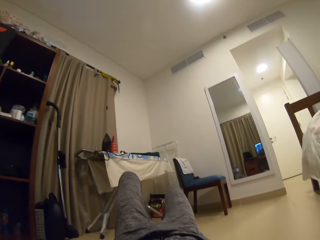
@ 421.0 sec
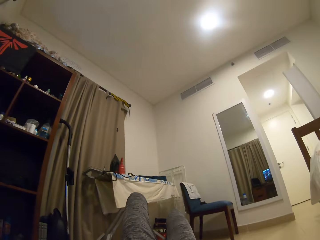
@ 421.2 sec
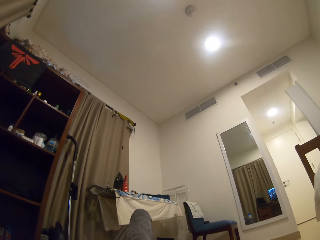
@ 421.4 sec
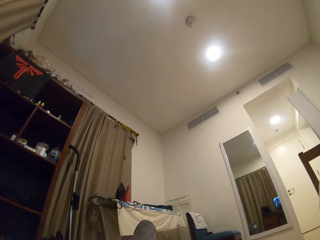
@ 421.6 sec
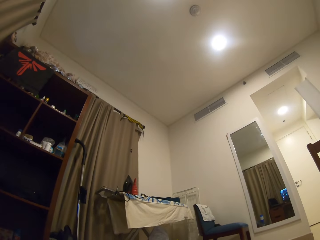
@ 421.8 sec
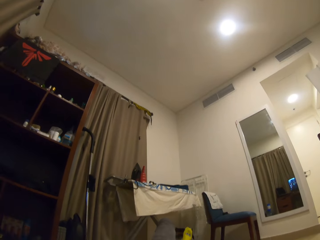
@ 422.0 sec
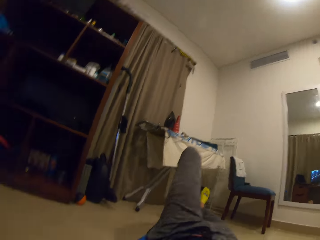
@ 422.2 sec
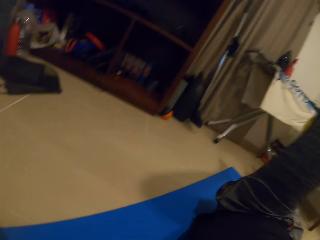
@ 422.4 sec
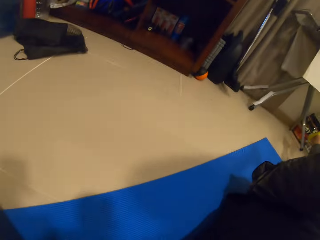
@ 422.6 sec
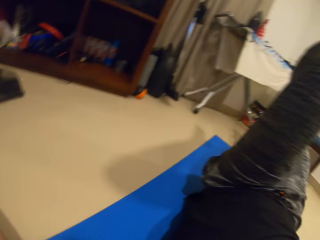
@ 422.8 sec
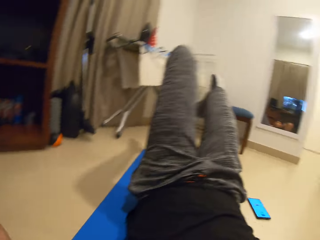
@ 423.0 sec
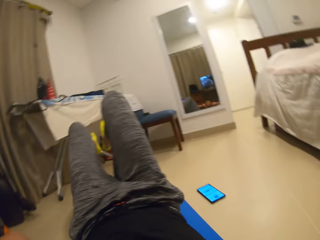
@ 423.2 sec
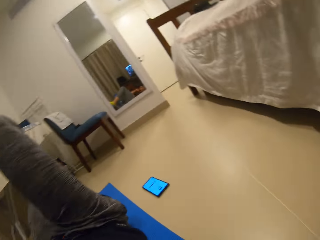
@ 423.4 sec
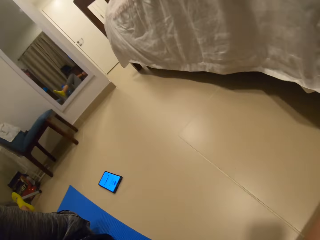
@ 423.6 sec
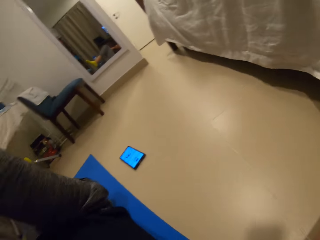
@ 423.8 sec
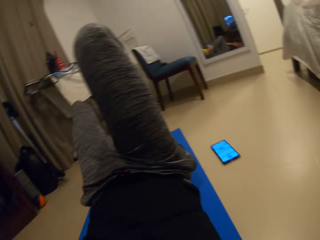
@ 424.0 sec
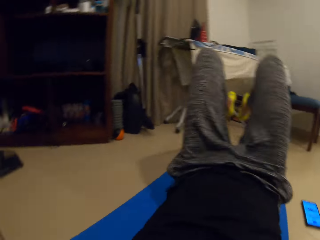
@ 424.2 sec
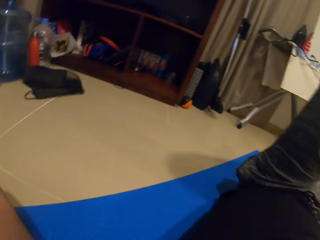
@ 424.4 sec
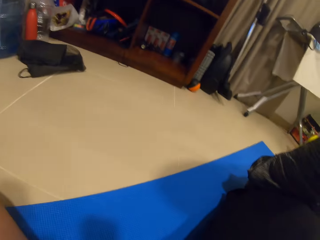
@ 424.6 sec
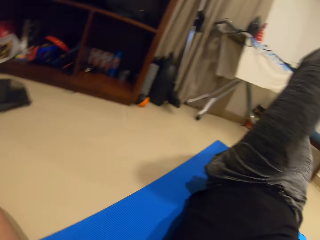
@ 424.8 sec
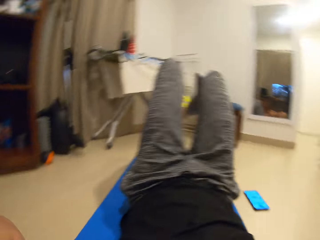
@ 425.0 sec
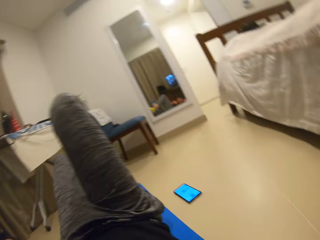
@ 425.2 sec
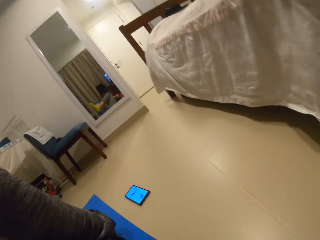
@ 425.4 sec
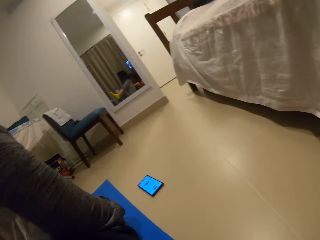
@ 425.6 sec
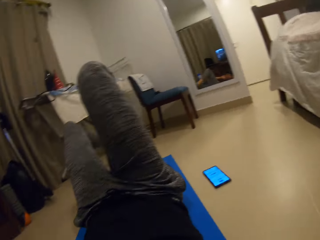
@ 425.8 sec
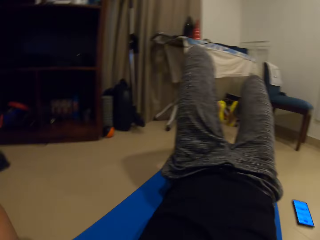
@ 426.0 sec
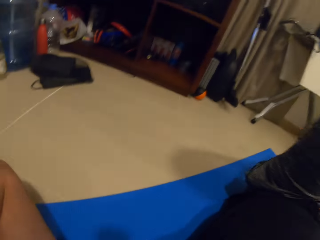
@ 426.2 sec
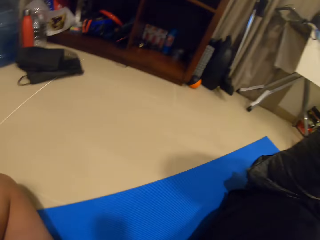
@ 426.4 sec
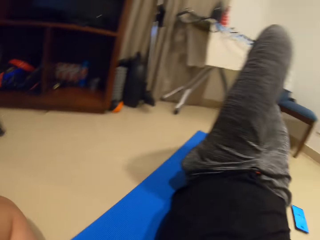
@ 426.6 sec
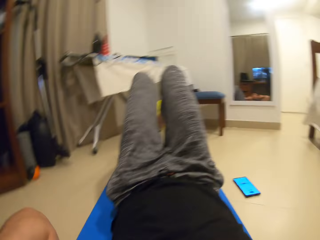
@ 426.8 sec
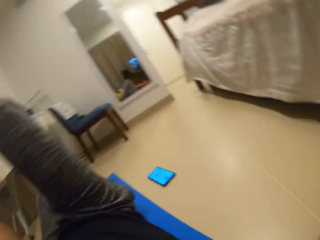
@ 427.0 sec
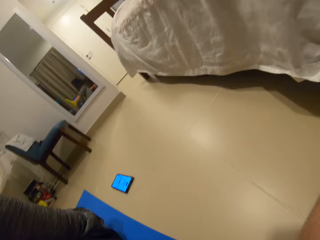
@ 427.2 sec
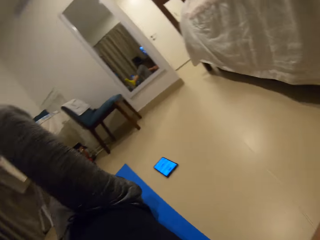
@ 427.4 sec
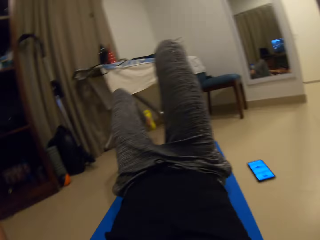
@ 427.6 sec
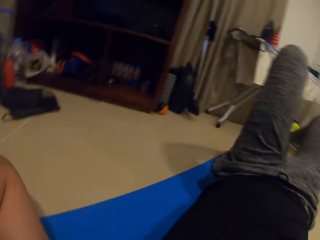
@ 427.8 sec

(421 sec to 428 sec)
The camera wearer looks around. They work out on the gym mat.

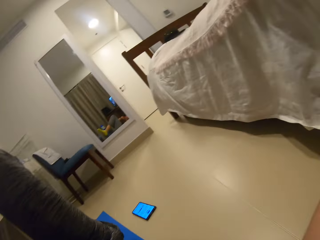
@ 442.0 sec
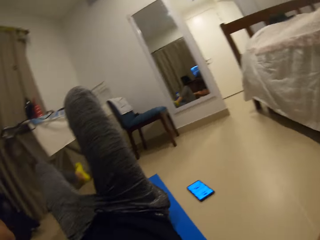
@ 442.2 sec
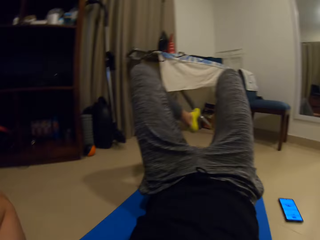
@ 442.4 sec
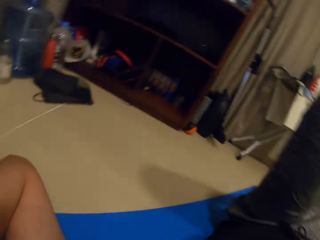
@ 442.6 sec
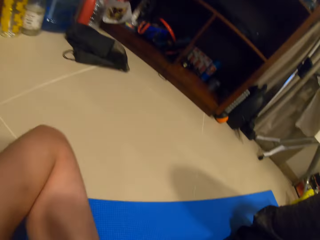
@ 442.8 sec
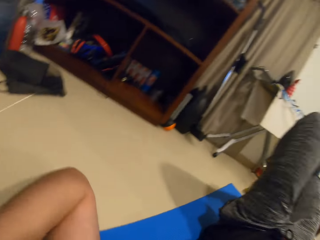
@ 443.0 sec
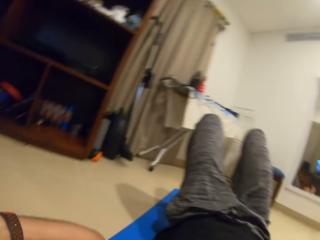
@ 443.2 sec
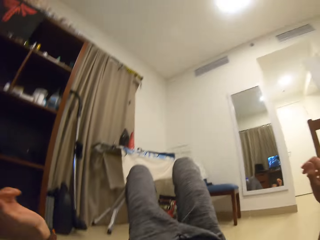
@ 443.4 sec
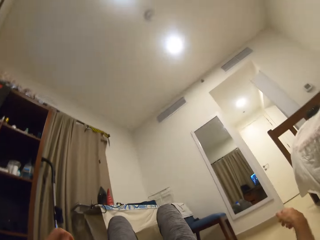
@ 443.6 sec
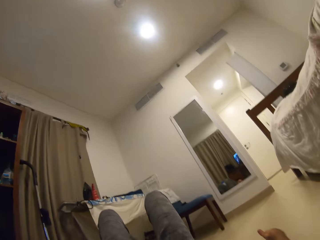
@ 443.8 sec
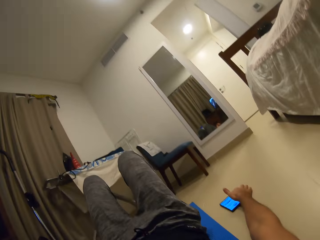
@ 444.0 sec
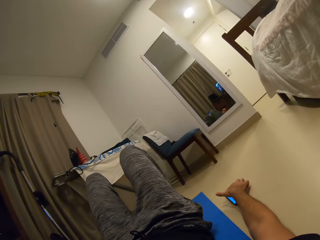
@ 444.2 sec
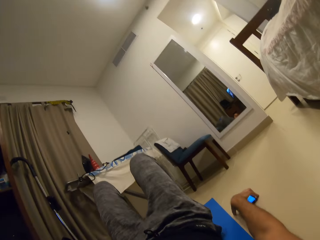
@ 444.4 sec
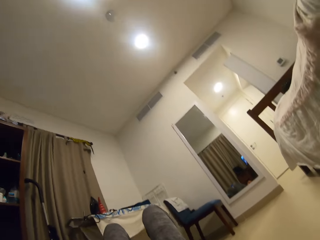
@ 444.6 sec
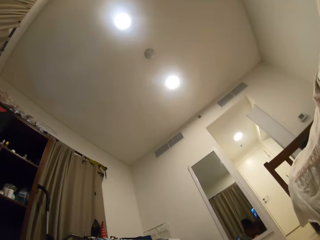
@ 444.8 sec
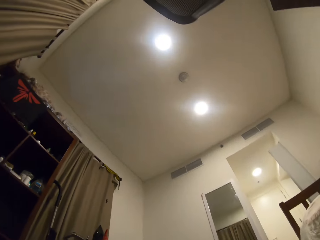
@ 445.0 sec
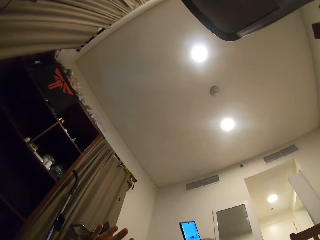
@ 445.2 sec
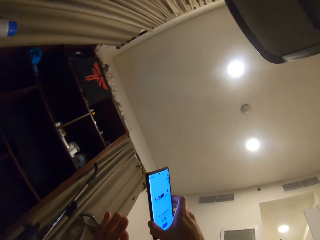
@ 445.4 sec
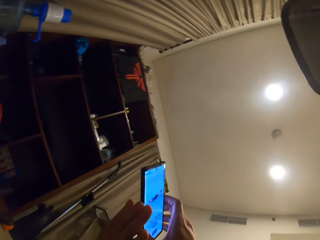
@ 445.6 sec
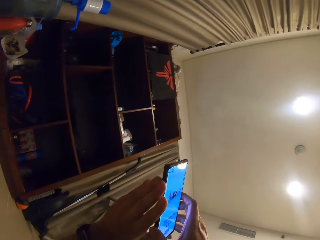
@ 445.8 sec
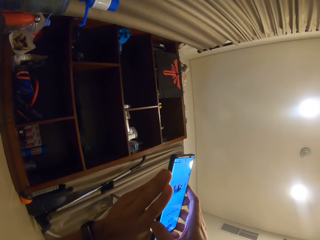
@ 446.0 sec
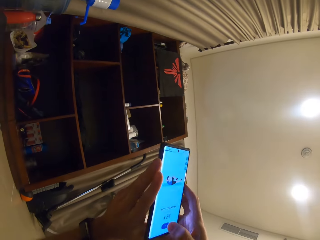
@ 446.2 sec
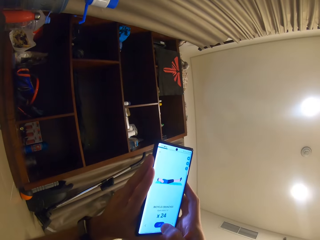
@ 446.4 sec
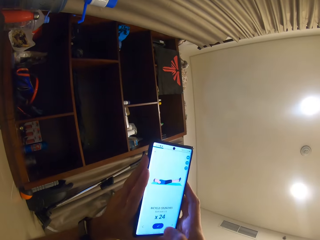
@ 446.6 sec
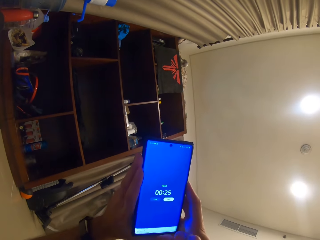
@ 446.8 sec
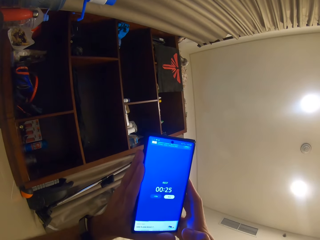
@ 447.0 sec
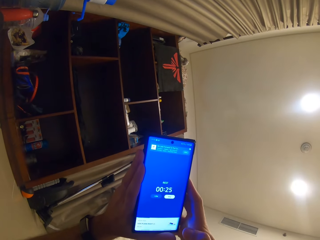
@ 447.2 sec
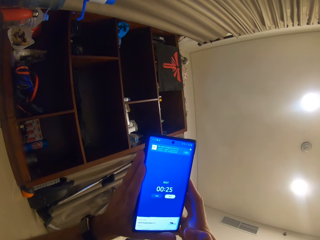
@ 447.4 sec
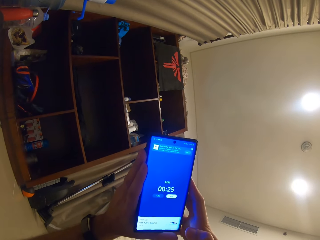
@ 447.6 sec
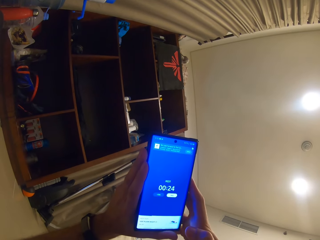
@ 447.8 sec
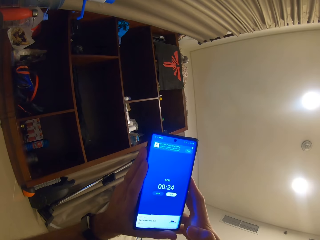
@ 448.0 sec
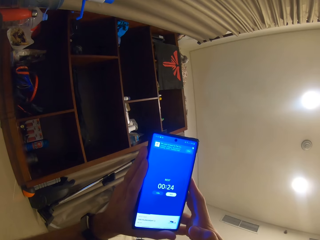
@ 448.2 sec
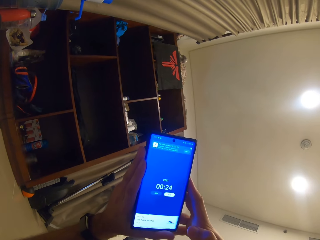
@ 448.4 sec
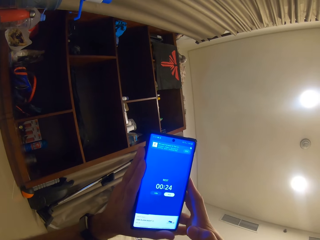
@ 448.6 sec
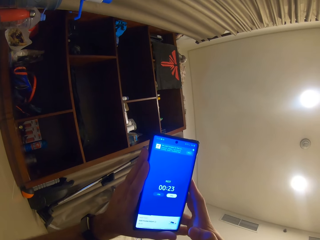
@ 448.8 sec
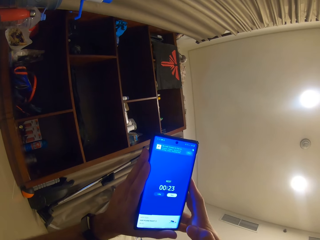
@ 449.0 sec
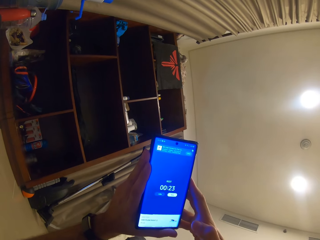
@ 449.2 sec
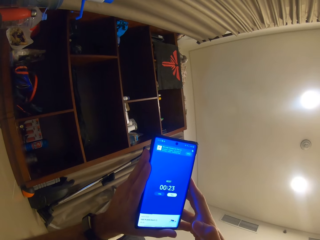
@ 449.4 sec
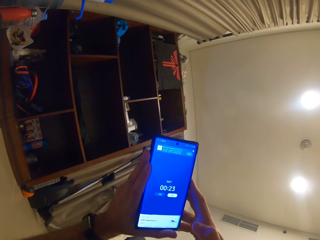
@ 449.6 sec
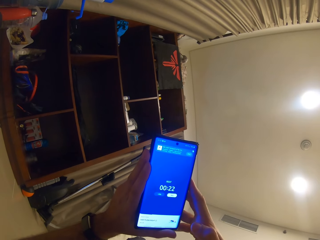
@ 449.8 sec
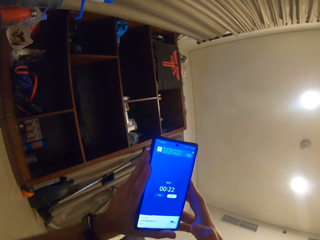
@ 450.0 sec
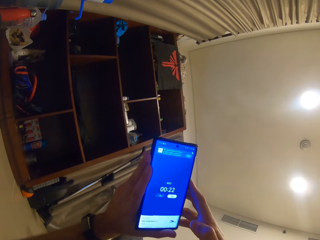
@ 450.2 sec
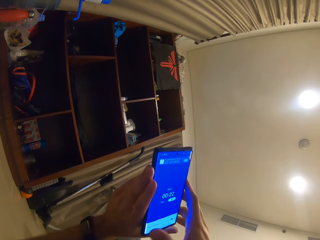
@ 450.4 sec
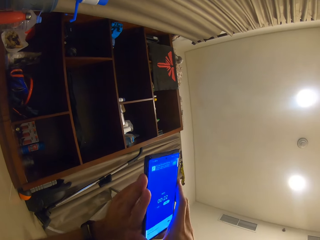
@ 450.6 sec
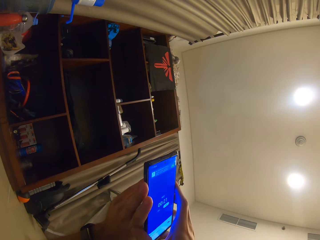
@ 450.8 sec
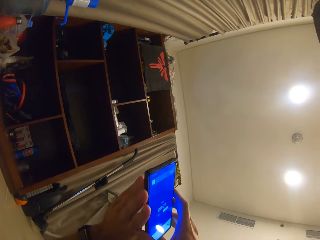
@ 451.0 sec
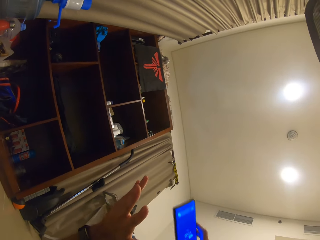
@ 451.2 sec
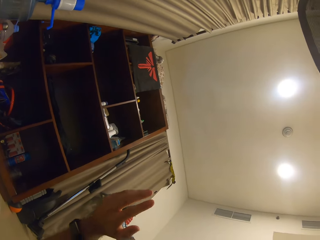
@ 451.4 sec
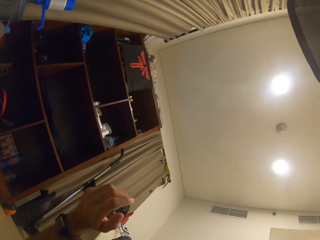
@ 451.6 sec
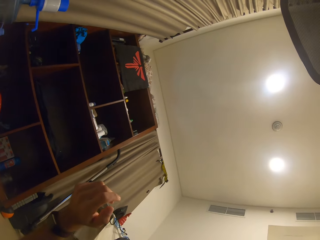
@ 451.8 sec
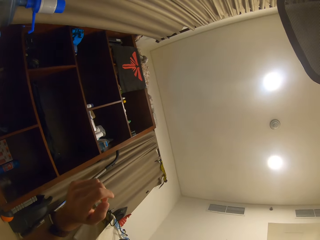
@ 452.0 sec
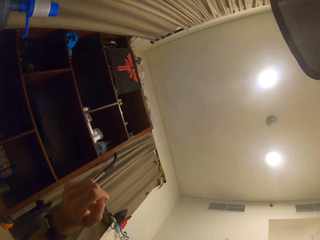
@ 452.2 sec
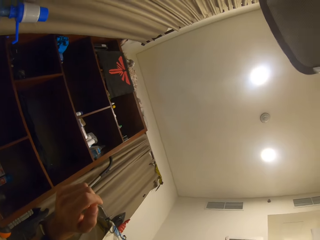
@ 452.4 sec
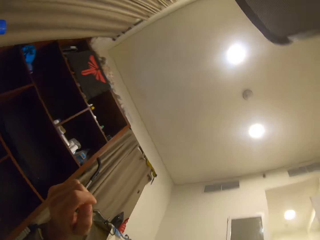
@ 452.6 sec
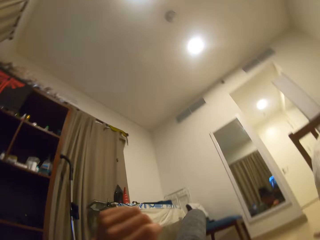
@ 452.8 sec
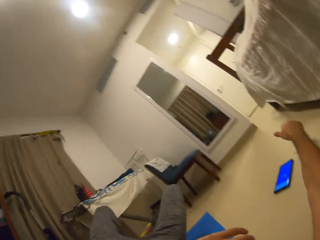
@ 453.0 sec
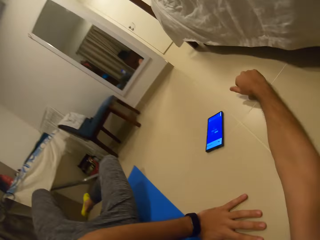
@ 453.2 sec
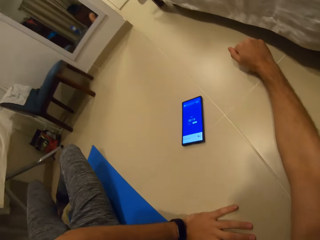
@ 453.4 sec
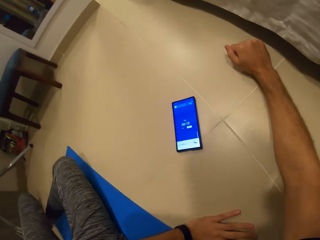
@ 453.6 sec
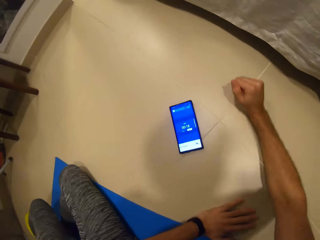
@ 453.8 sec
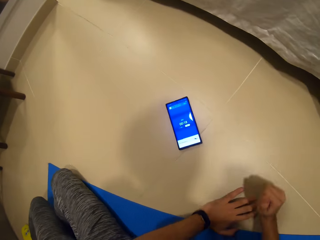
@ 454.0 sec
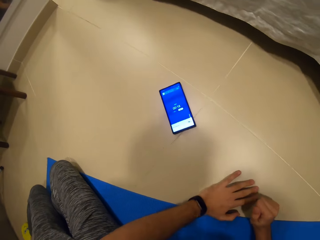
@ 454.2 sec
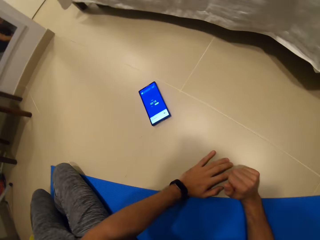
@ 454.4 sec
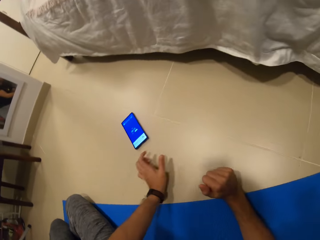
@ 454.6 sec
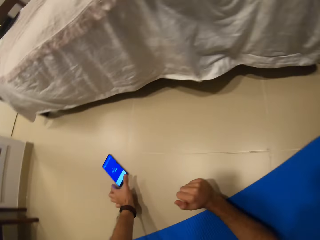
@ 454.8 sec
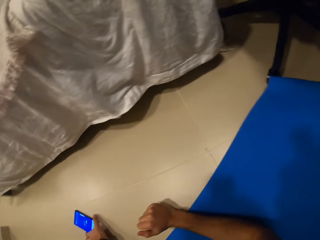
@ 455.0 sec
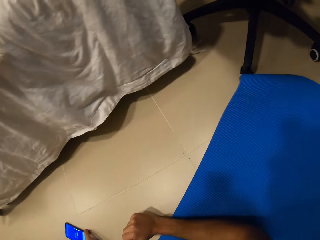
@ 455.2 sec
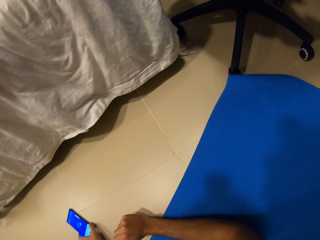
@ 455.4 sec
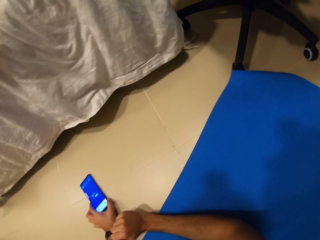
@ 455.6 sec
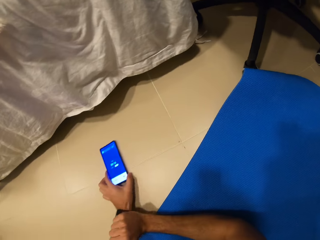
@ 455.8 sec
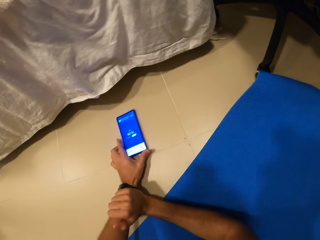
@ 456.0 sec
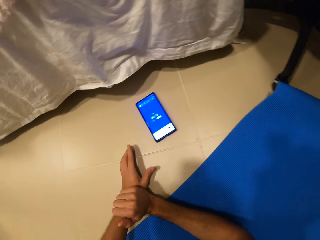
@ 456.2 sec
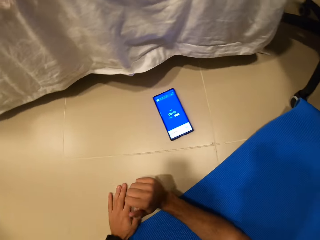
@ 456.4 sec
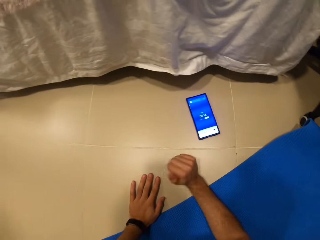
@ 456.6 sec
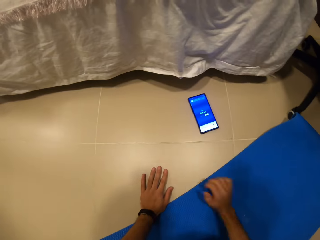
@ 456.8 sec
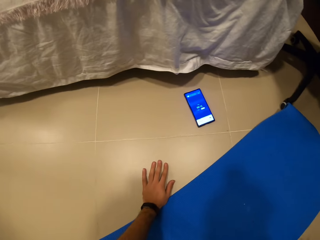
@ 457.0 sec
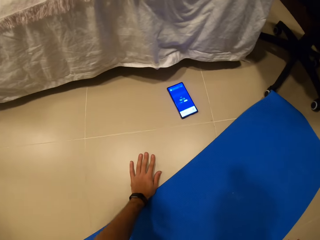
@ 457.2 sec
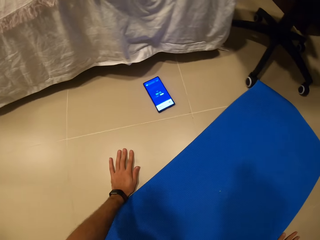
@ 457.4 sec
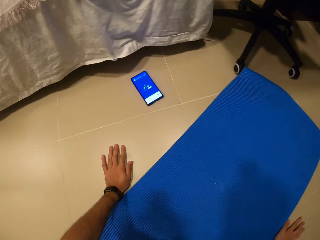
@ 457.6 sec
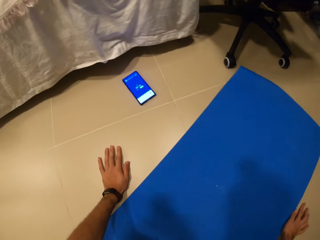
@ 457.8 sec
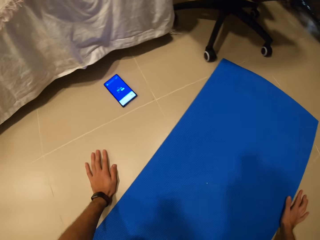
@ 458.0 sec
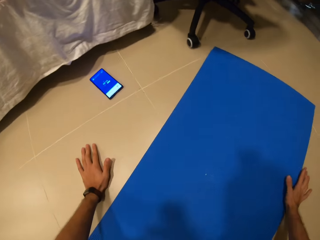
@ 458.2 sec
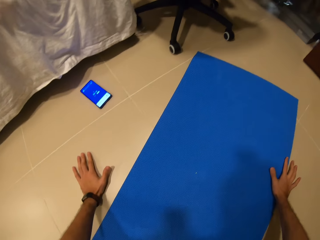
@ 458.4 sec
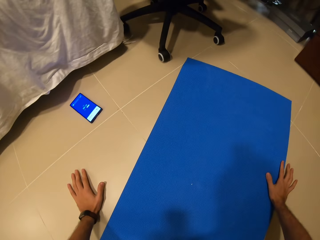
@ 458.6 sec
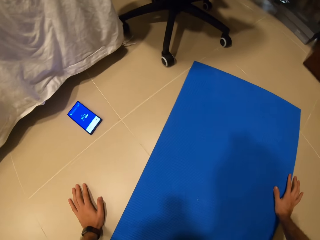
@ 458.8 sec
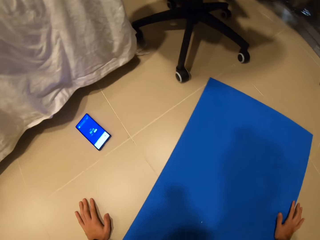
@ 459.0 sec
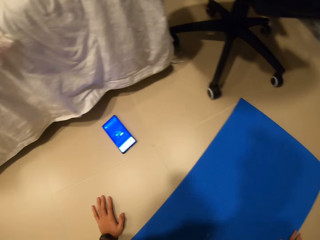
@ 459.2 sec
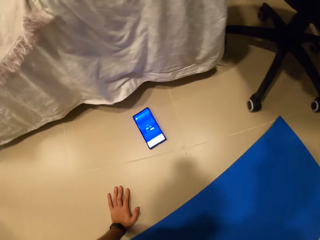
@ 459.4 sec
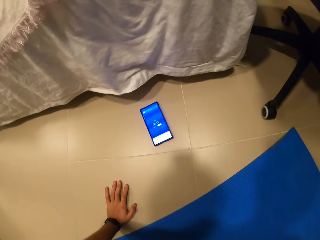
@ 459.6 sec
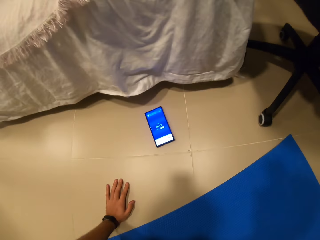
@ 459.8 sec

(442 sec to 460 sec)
The camera wearer moves his hand forward. He looks around. He picks up the phone on the floor with his right hand. He operates the phone. He holds the phone with both hands. He looks at the phone. He picks up the phone with the other hand. He looks around. He drops the phone on the floor with his right hand. He touches the floor. He moves around. He moves the phone on the floor with his left hand. He moves around the gym mat and looks around.
